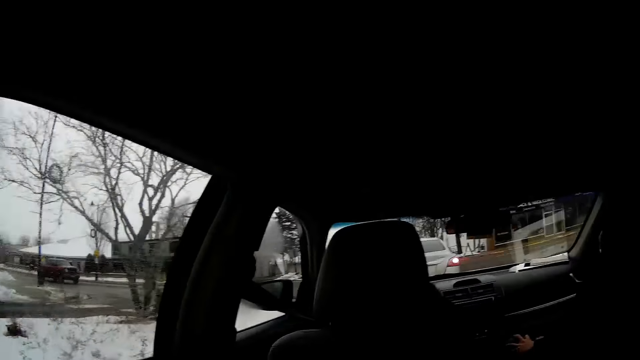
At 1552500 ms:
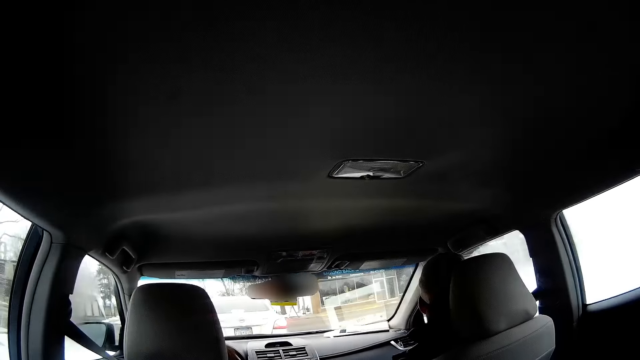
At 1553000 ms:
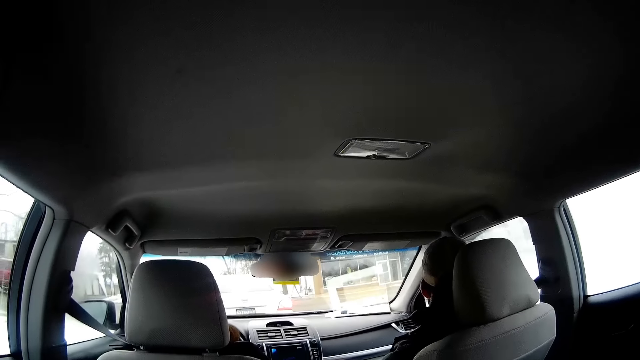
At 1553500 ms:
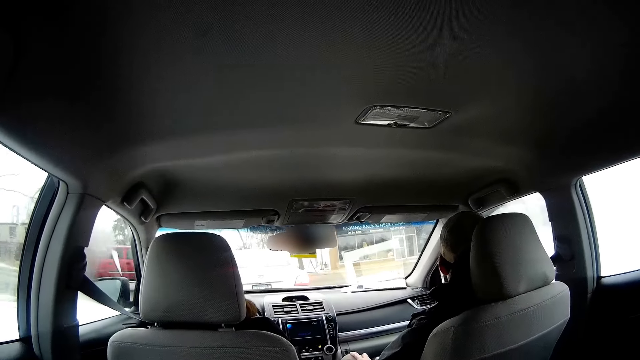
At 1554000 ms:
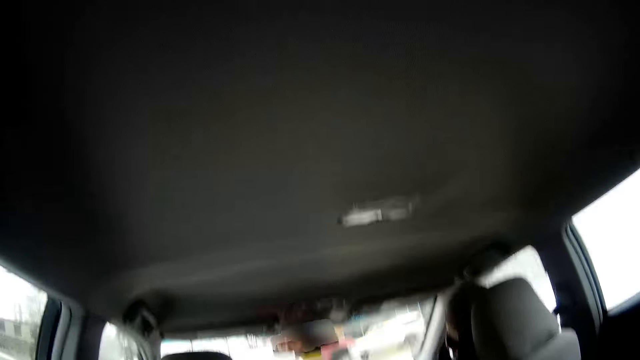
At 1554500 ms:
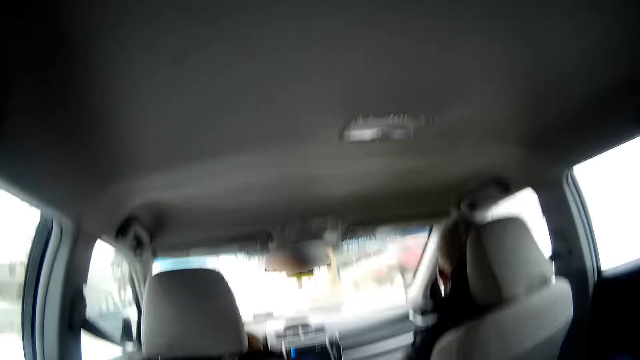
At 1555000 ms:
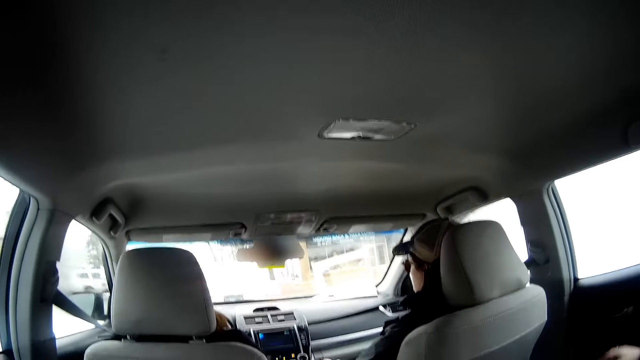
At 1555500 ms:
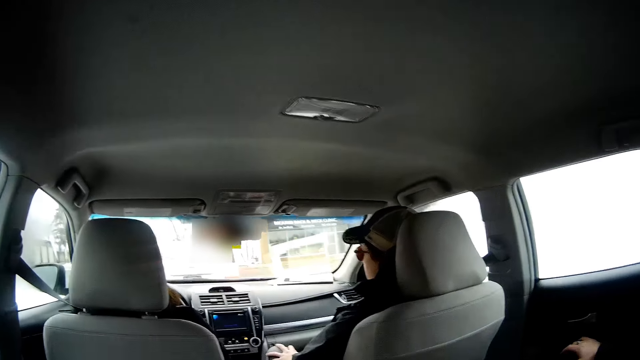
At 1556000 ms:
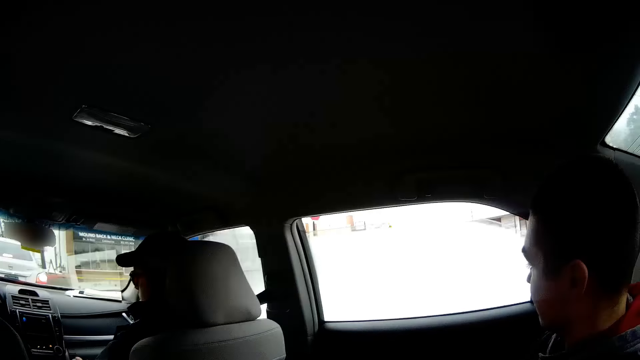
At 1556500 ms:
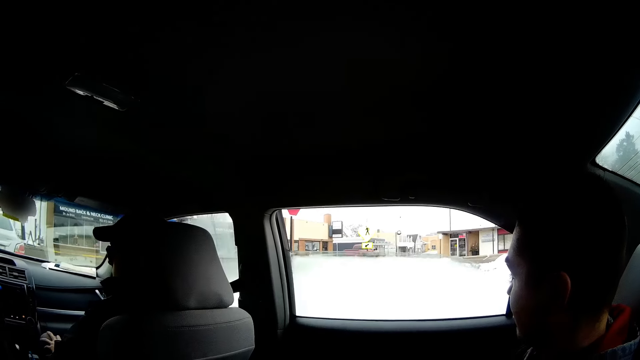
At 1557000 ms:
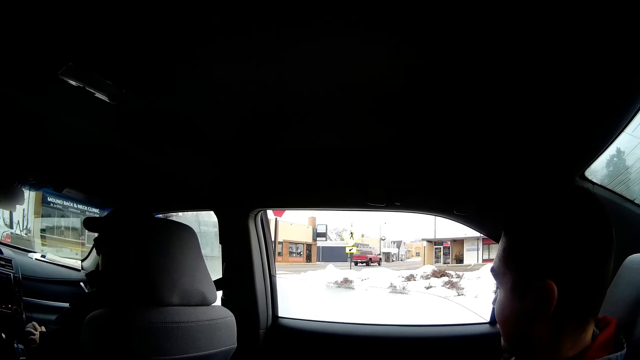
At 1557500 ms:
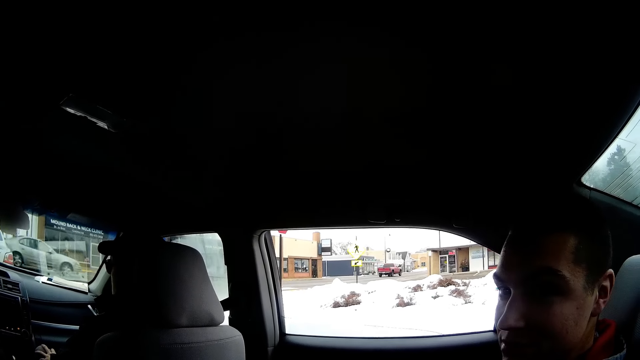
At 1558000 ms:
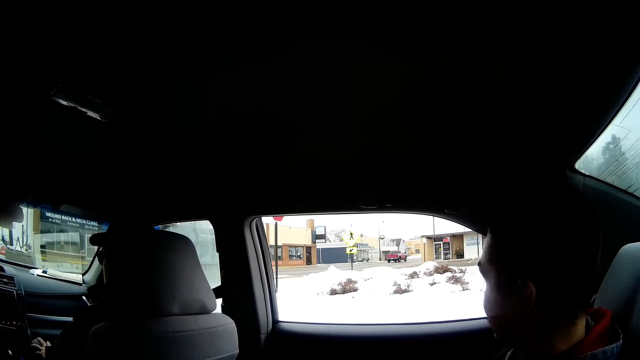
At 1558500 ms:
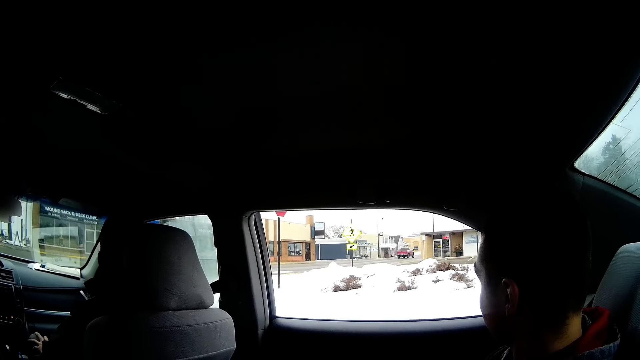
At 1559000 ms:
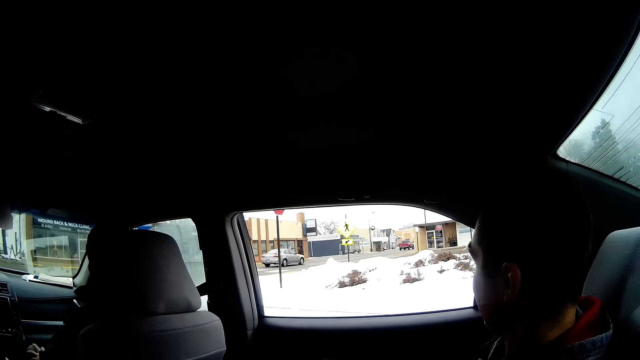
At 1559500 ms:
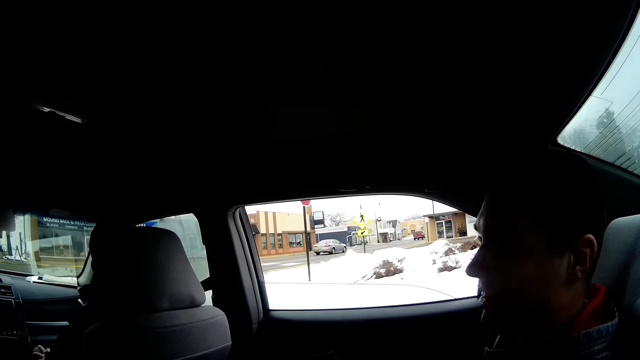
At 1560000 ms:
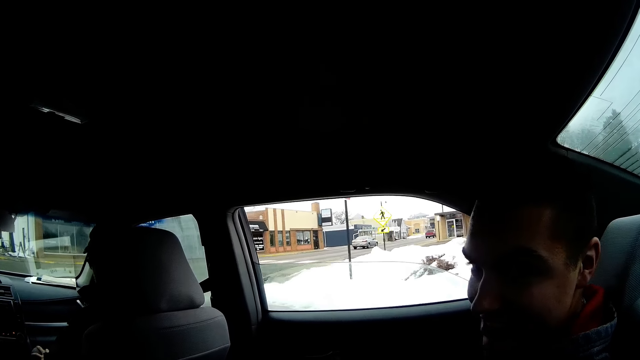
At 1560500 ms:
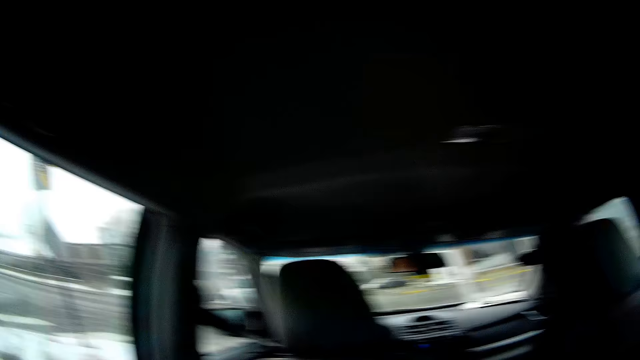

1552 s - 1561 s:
A person drives the car. Another person looks through the window.

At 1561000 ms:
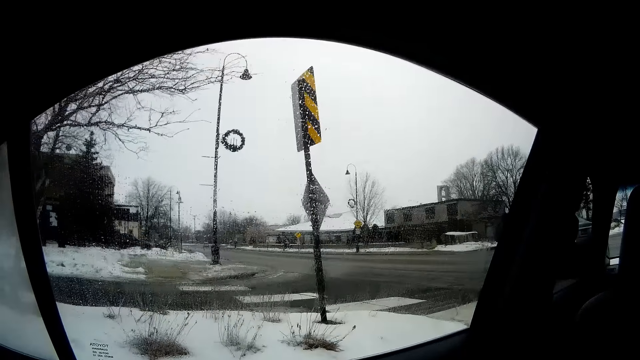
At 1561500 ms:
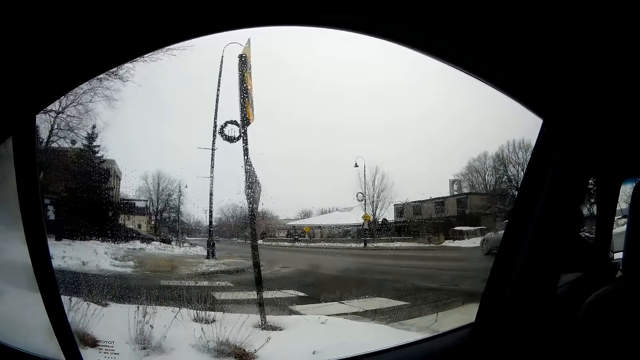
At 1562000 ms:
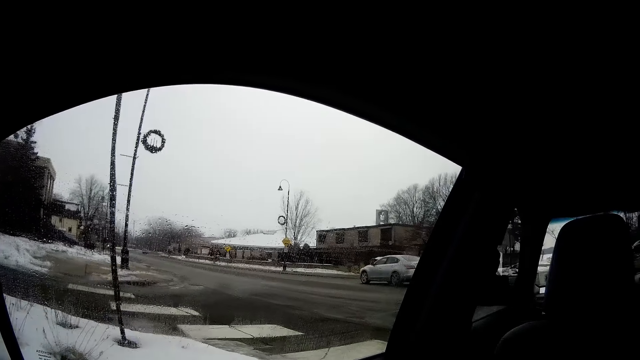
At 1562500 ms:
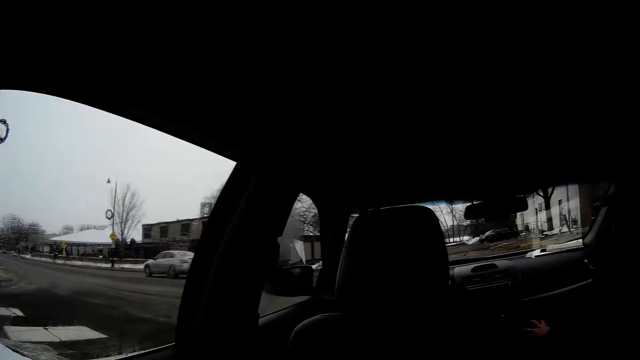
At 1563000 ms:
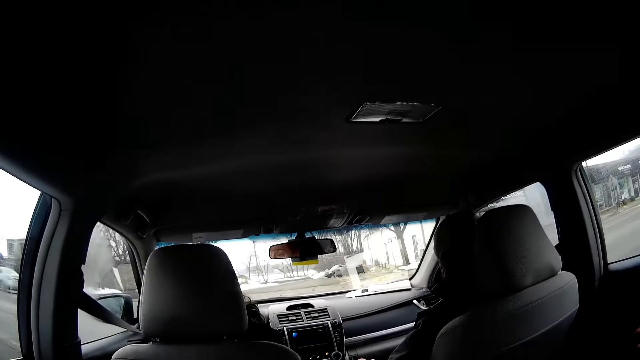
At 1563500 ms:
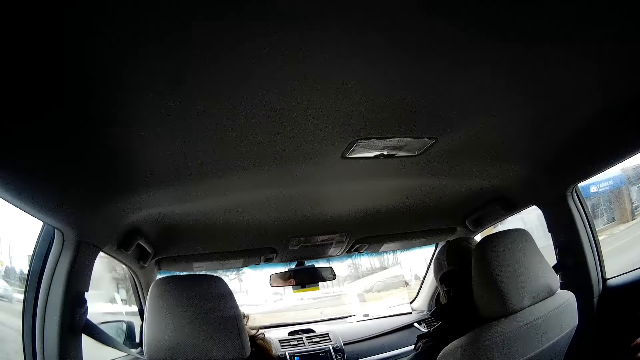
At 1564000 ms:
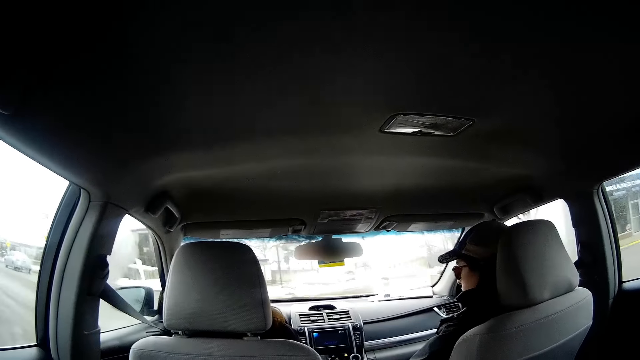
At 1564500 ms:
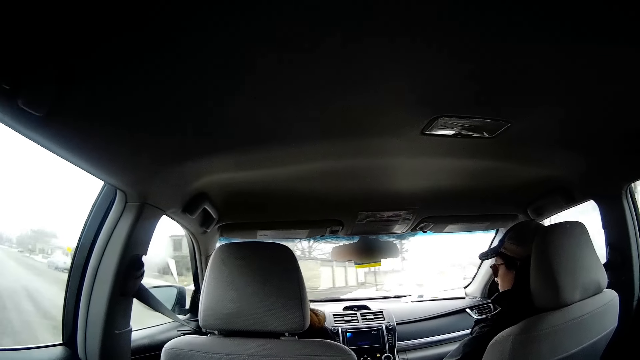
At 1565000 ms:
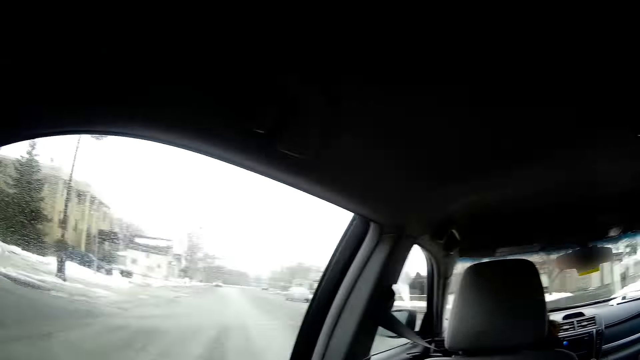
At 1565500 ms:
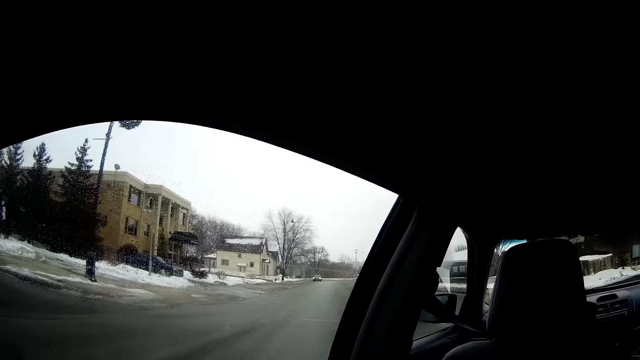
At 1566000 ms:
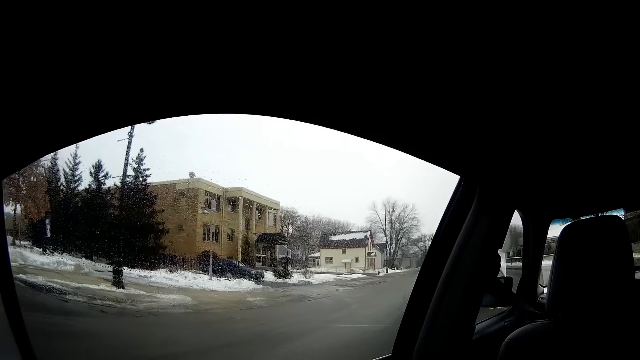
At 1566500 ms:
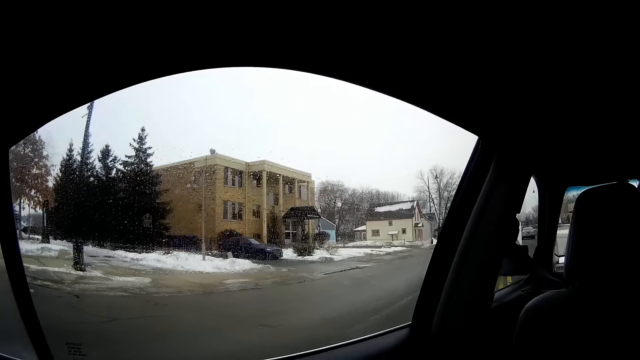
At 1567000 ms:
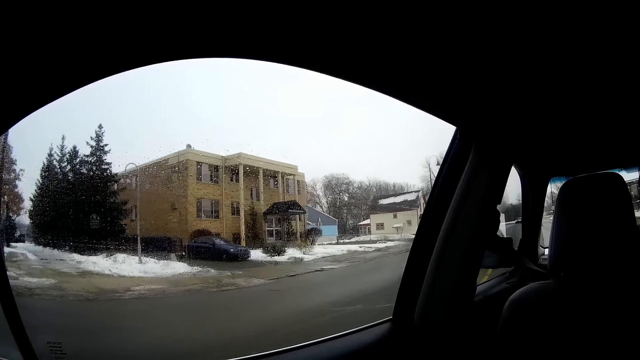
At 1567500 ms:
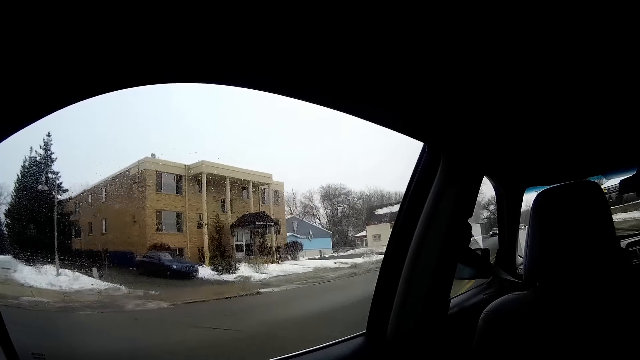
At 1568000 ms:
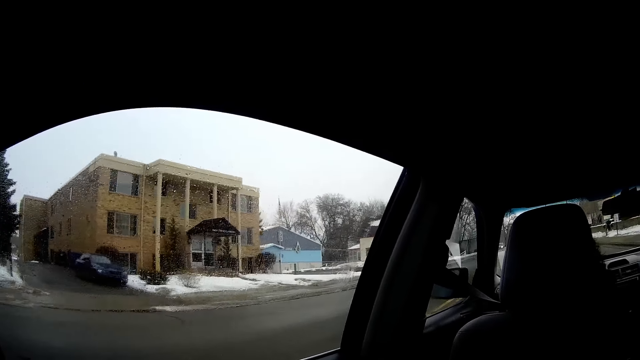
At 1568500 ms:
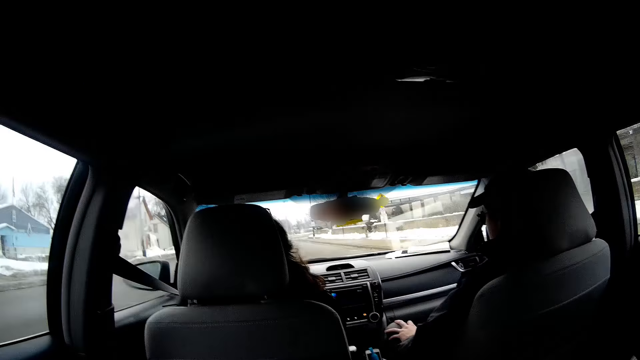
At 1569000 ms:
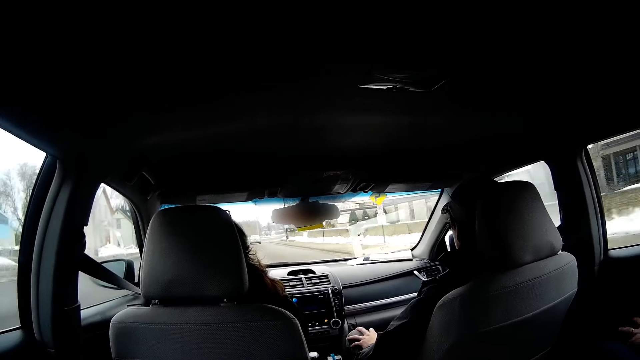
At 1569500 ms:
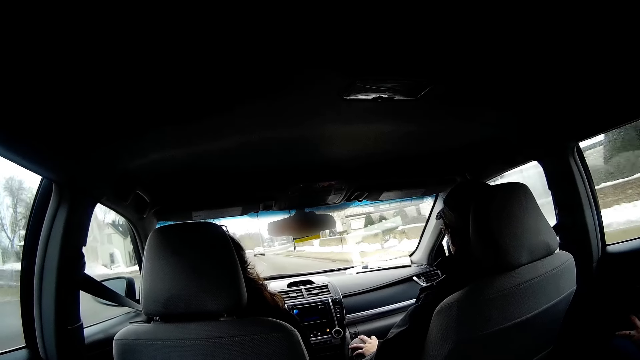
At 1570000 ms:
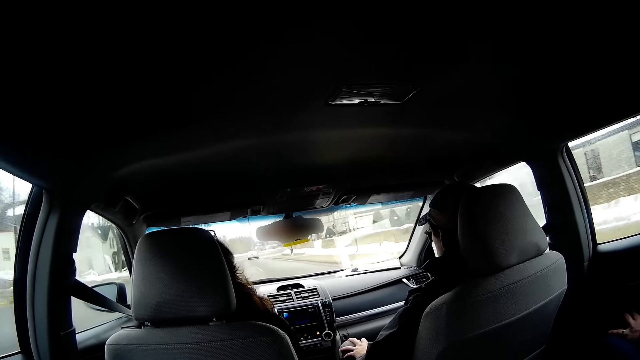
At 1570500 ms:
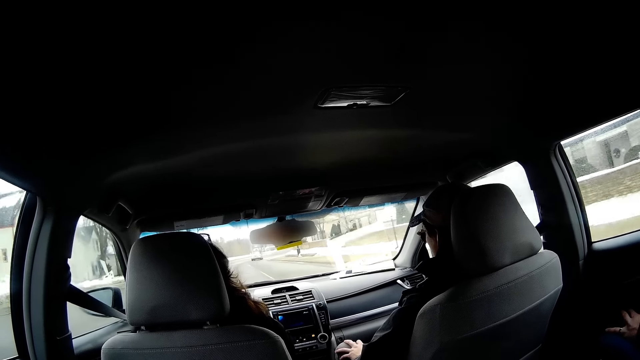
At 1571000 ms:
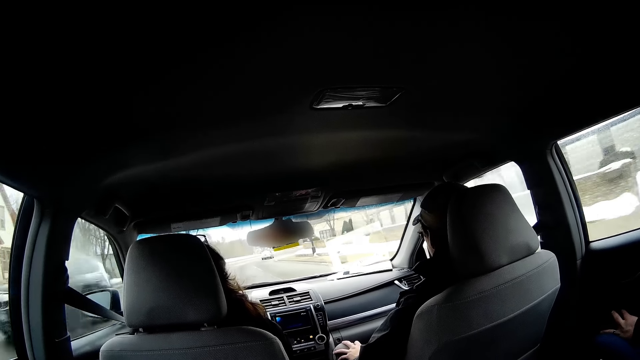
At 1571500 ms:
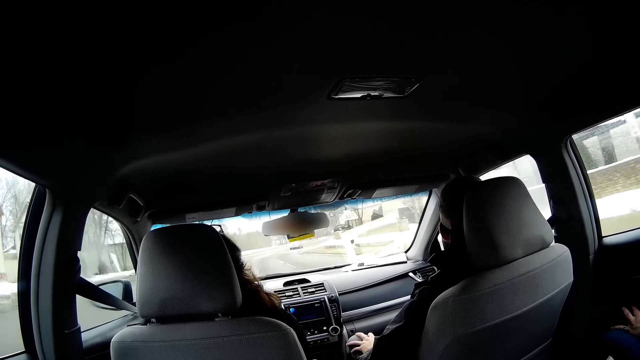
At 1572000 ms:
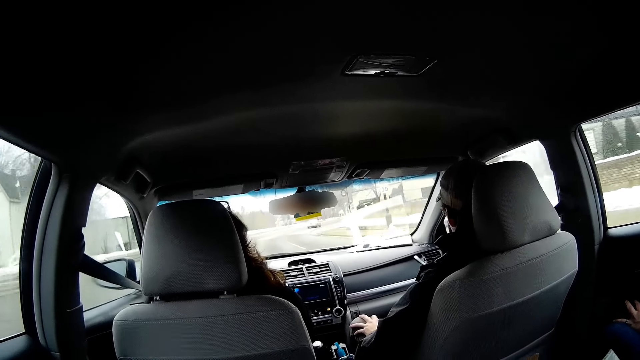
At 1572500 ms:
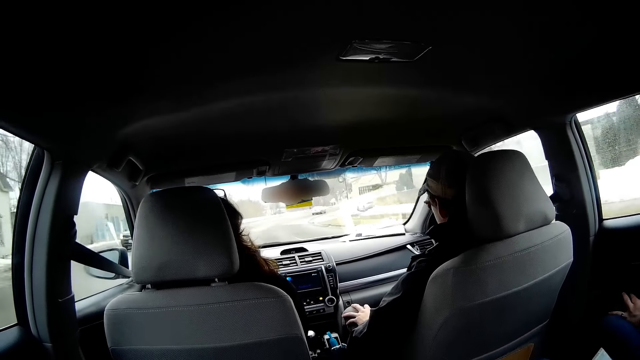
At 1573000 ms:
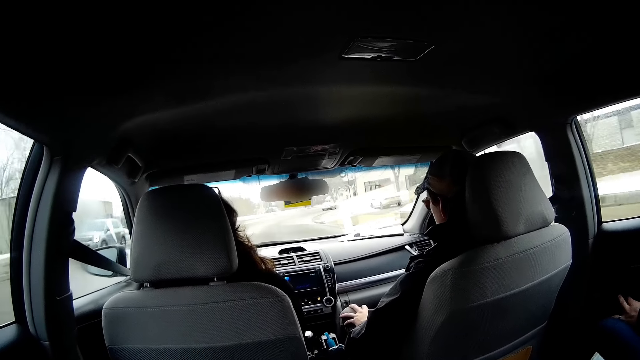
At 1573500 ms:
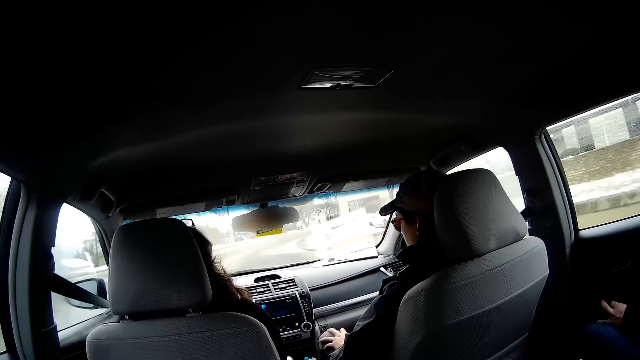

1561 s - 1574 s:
The camera wearer looks through the window. A person drives the car. The camera wearer looks through the window. The person drives the car.
